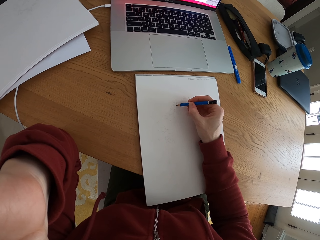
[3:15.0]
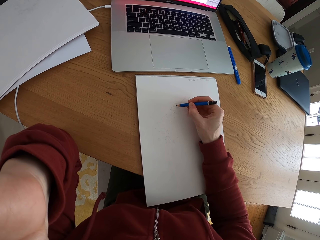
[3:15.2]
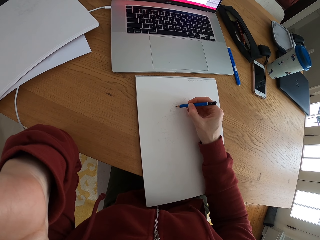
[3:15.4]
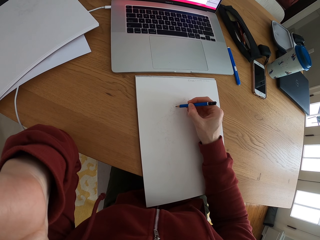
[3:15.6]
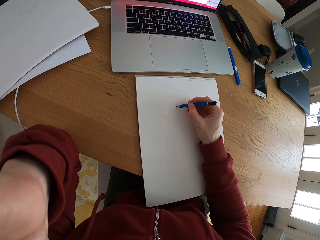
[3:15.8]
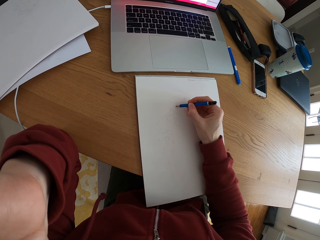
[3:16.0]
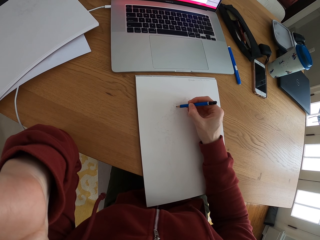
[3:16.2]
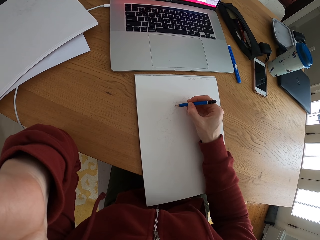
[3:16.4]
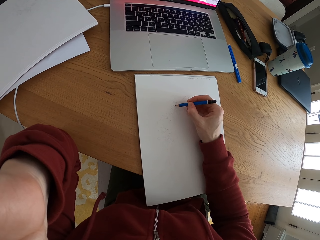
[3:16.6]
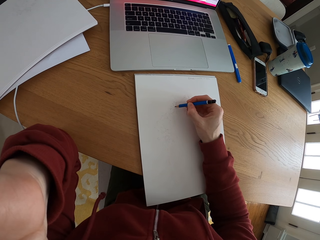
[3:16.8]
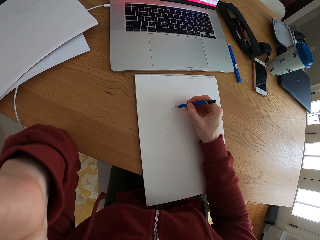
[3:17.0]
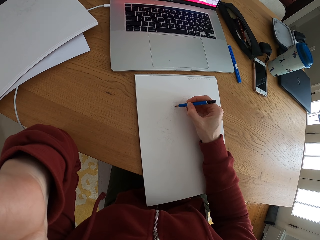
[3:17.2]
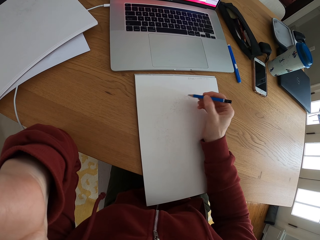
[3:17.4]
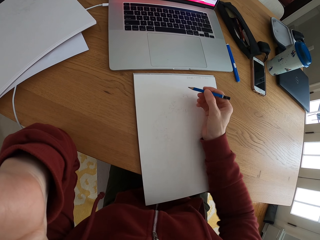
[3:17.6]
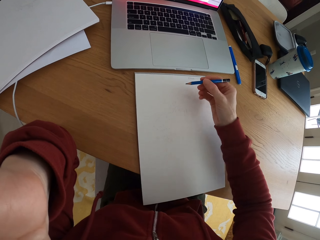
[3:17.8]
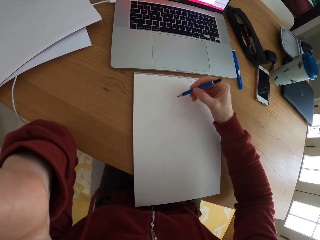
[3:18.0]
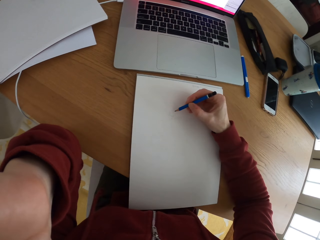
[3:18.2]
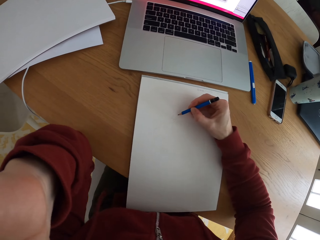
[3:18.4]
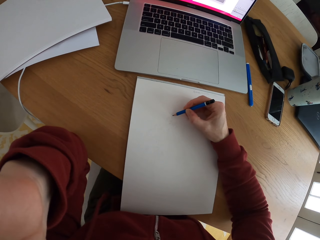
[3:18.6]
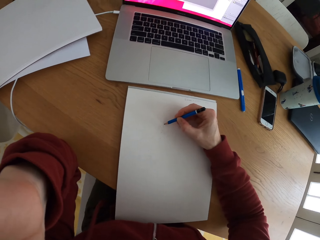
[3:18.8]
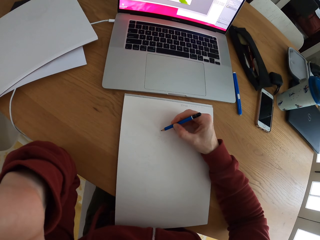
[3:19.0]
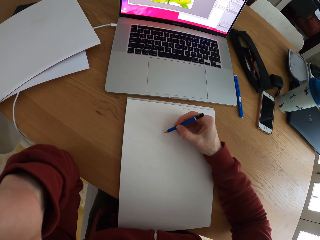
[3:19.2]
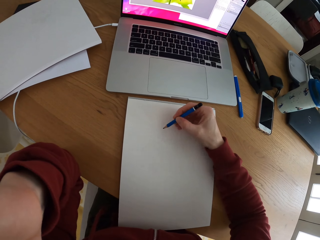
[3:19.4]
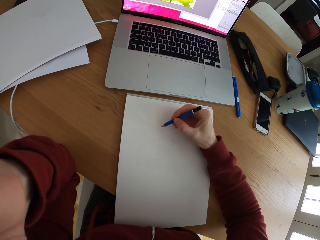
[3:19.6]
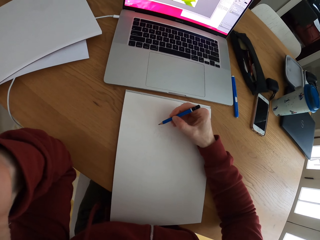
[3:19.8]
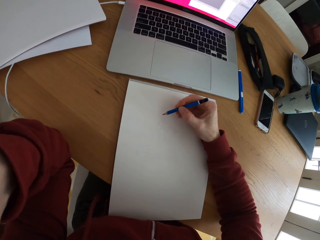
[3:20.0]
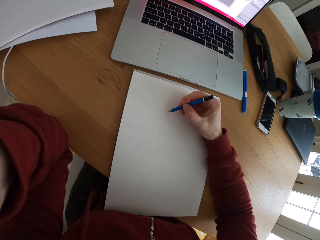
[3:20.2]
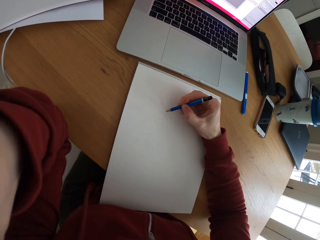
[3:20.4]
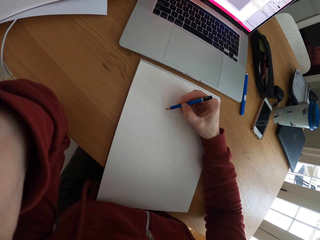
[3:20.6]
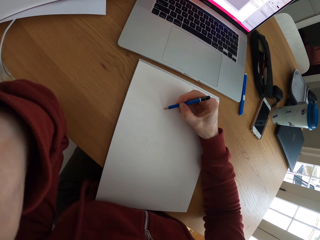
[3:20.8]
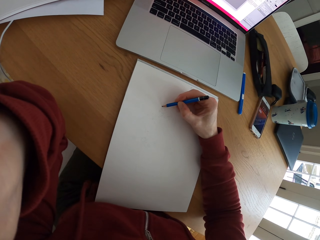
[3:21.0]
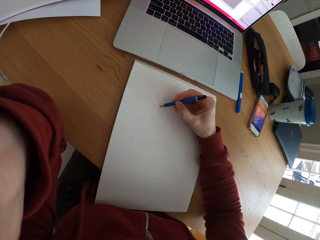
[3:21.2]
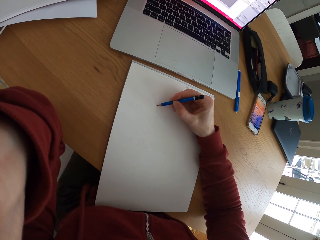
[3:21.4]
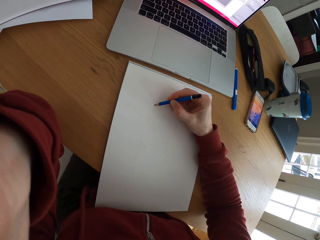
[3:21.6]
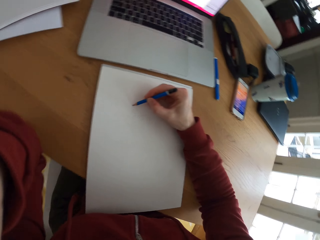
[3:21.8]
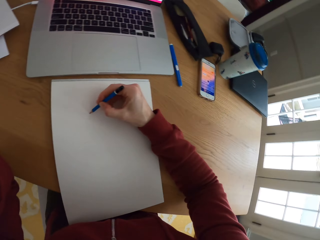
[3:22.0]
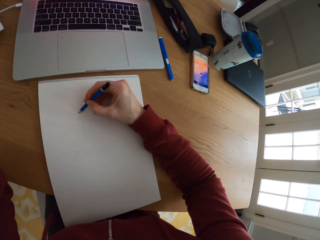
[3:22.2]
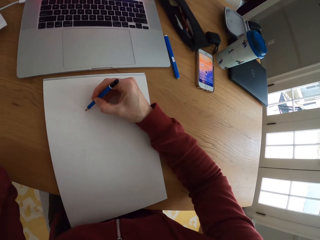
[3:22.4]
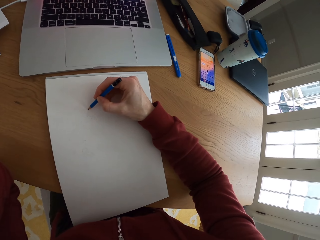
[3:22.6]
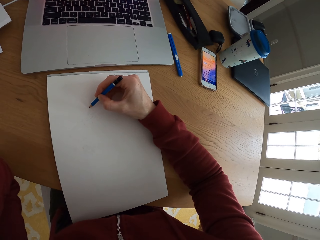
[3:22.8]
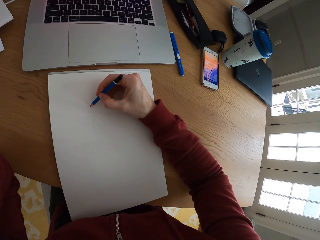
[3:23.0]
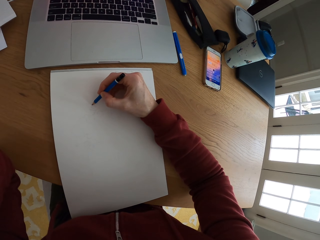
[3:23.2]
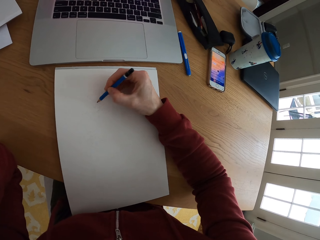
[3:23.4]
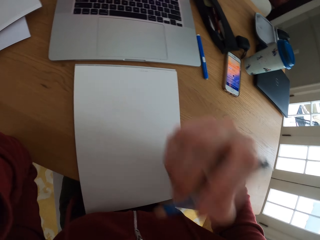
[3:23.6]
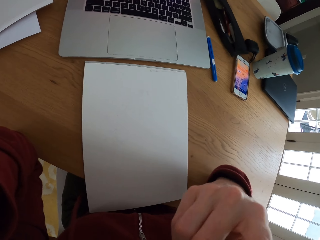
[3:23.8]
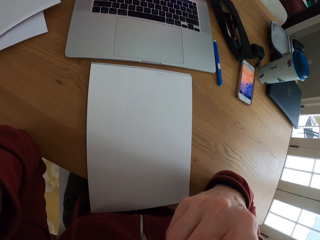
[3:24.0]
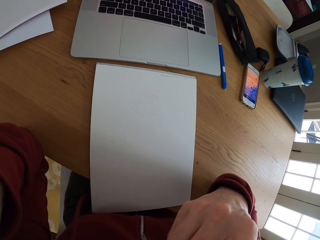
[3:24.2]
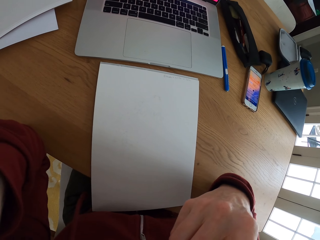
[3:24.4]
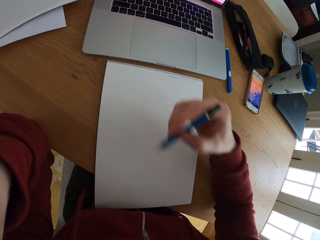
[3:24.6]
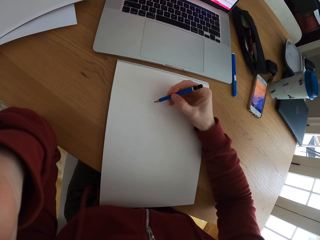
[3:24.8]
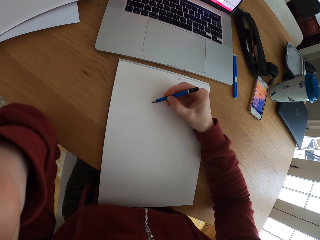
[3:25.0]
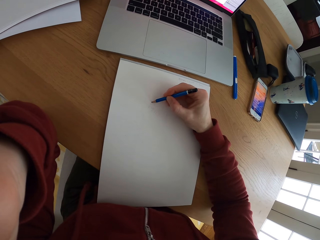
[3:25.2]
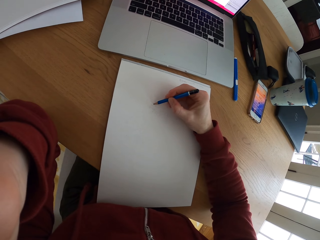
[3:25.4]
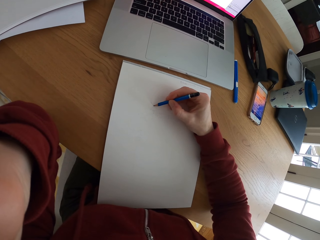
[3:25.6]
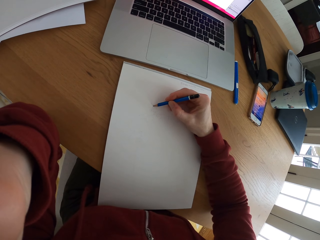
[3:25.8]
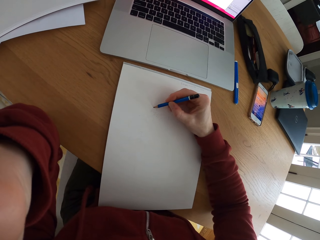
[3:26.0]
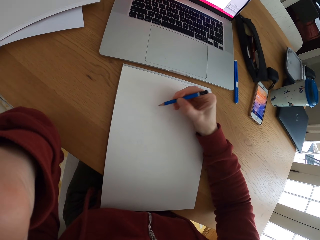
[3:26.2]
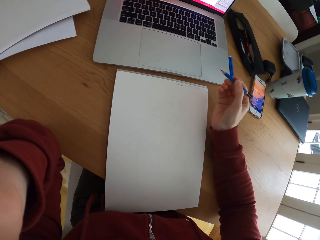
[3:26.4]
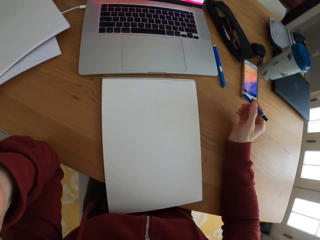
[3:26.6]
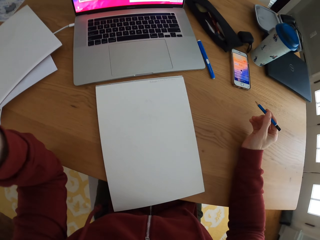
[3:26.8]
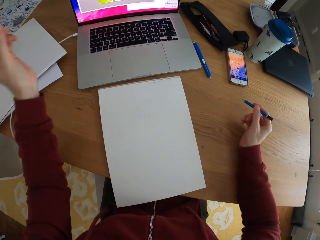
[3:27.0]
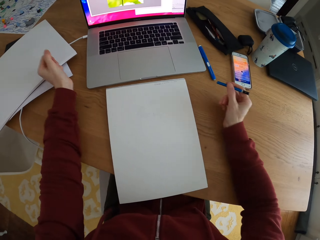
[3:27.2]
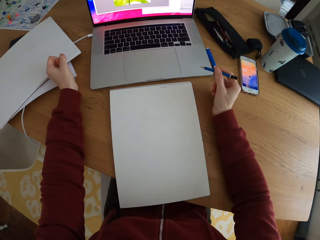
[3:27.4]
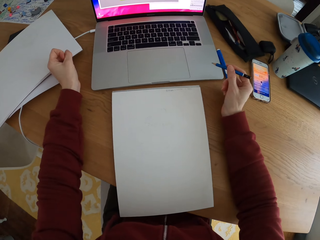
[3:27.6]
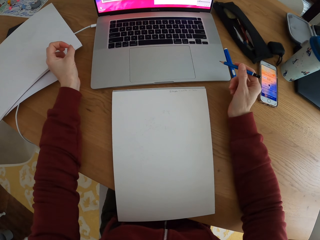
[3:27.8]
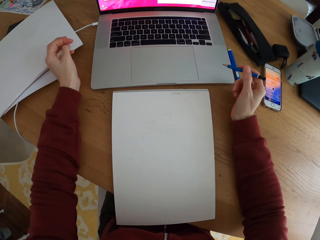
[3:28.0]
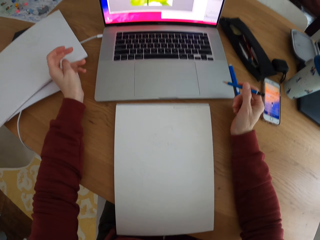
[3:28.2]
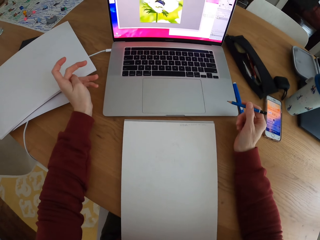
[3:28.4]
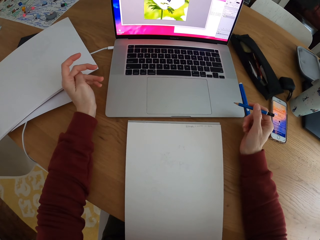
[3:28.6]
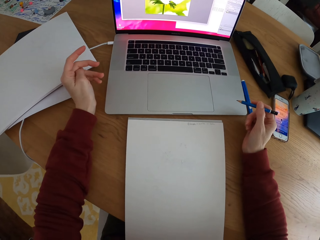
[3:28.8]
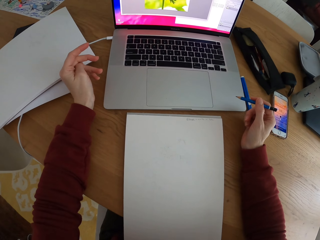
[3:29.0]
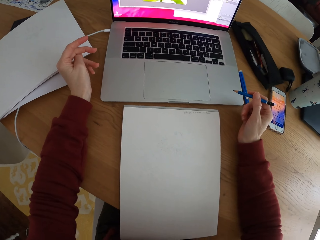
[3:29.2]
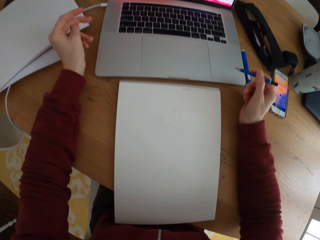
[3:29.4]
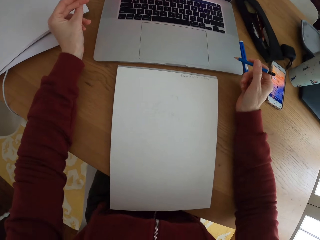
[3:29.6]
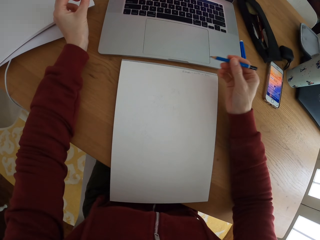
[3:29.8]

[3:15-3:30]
The camera wearer moves the hand holding the pencil. They stare at the laptop. They draw a sketch with the pencil. They touch the face. They stop to draw something on a piece of paper. They draw a sketch on the piece of paper with the pencil. They move the hands. They stop to draw something on the piece of paper. They stare at the laptop.

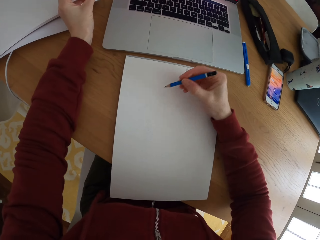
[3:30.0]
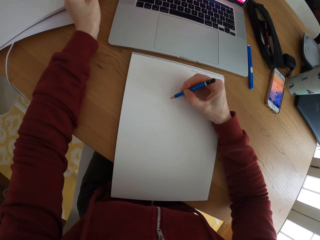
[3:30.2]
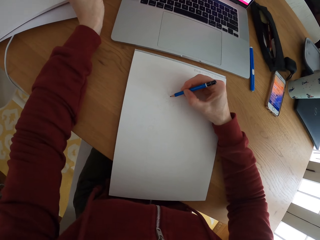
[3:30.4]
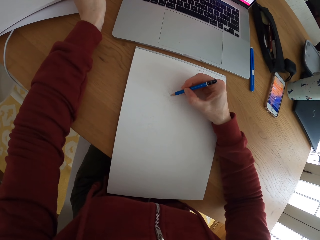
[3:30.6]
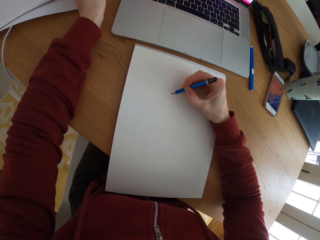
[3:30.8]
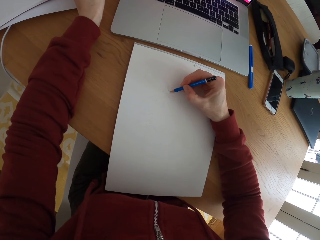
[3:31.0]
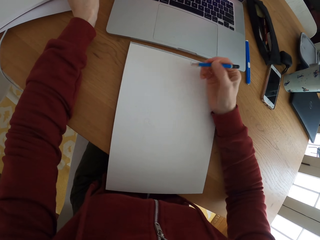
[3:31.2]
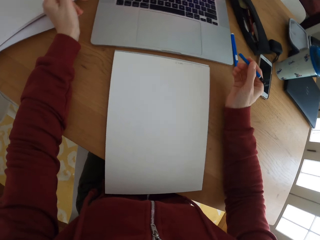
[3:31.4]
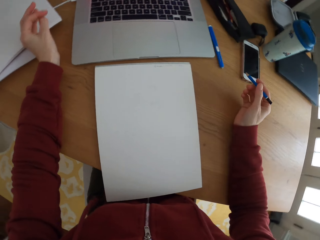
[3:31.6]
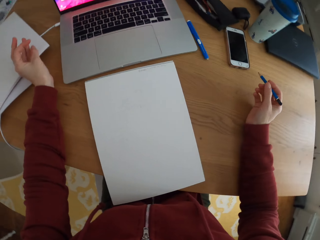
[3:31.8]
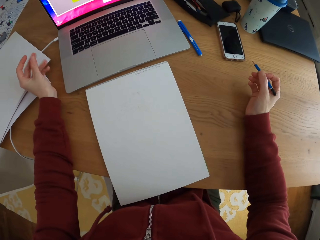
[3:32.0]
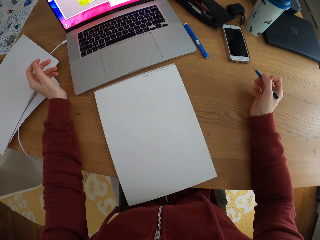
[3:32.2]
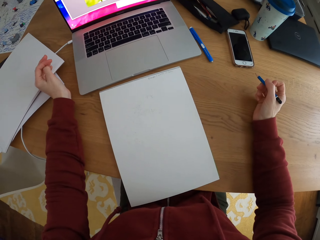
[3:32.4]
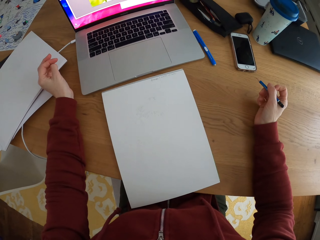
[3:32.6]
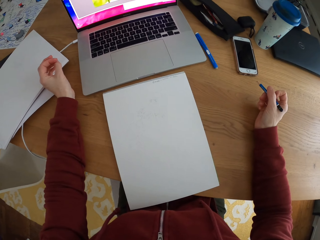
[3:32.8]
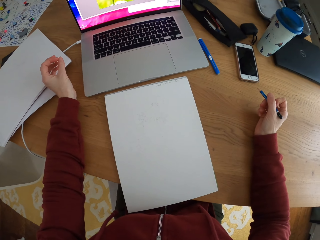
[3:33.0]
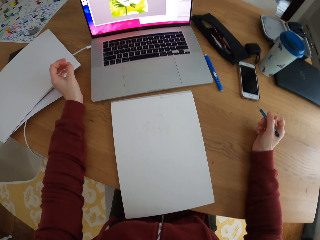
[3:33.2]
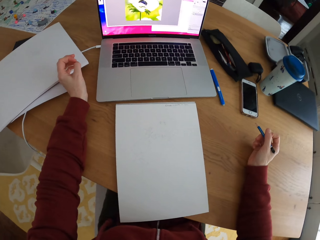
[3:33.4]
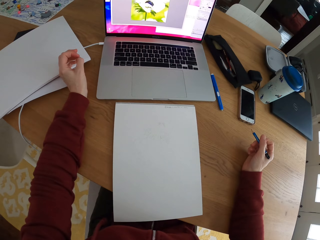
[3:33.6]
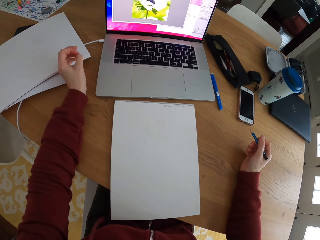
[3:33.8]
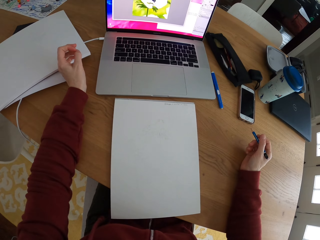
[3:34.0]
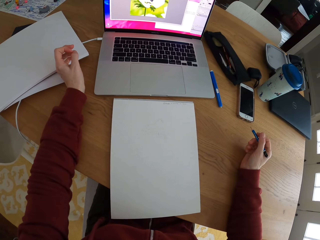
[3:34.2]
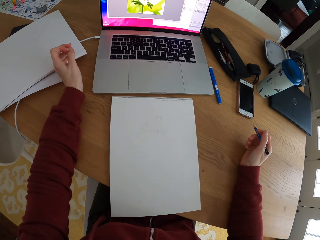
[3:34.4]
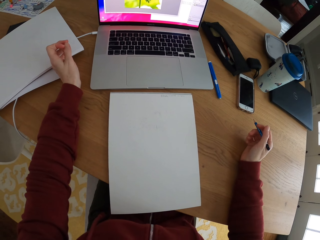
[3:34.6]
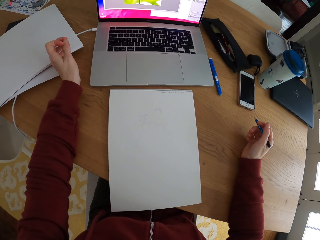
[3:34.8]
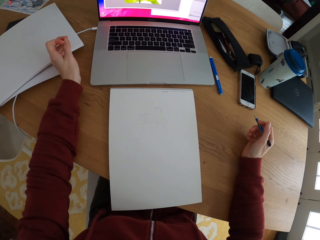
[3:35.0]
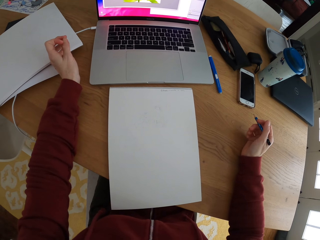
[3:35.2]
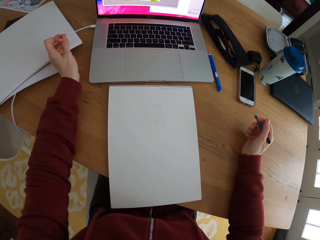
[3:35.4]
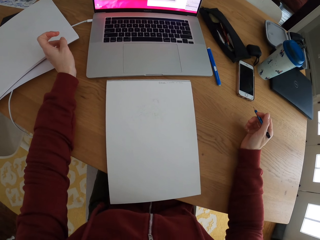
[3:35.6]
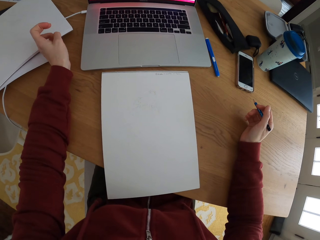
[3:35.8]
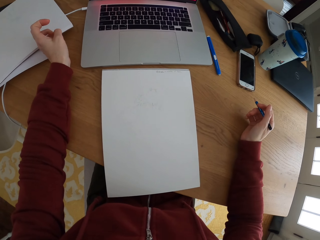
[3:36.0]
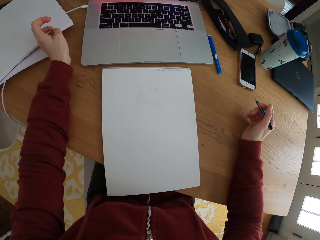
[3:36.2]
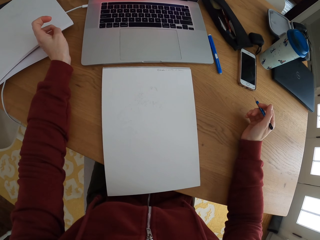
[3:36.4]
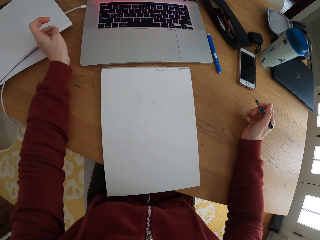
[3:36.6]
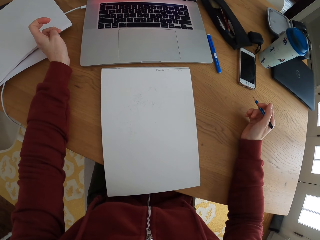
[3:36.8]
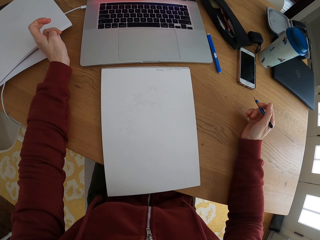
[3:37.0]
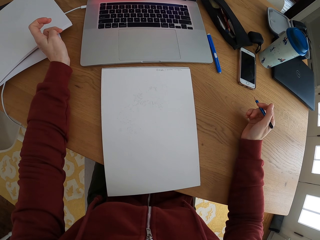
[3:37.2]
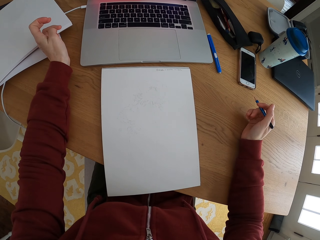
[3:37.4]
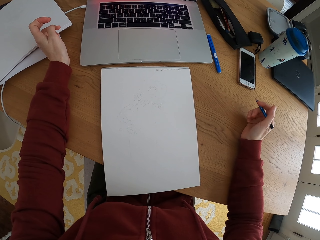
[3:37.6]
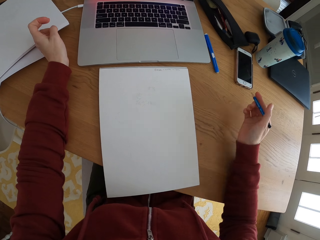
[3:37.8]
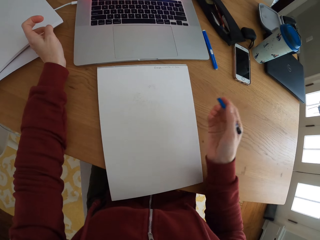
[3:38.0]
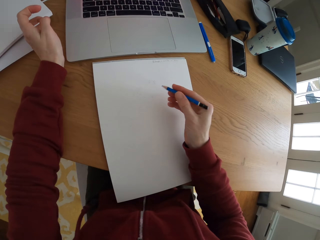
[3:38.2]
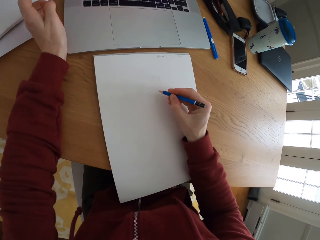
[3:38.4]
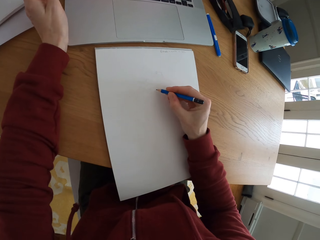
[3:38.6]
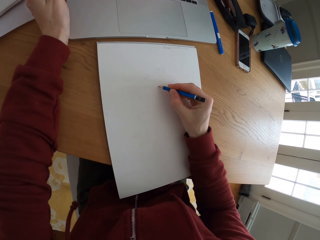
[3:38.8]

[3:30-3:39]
The camera wearer draws a sketch on a piece of paper with the pencil. They move the hand holding the pencil. They stop to draw something on the piece of paper. They stare at the laptop. They move the hand holding the pencil. They draw a sketch with the pencil.
